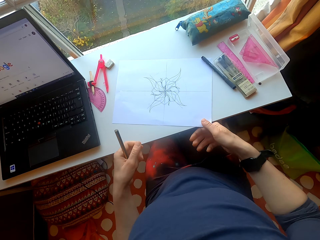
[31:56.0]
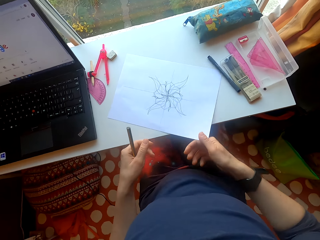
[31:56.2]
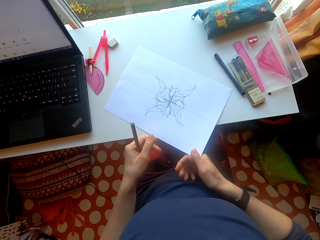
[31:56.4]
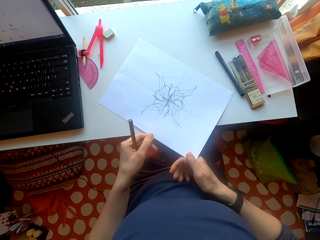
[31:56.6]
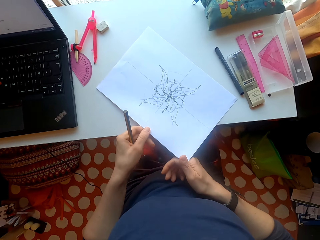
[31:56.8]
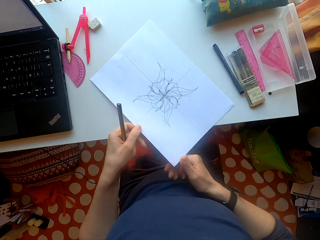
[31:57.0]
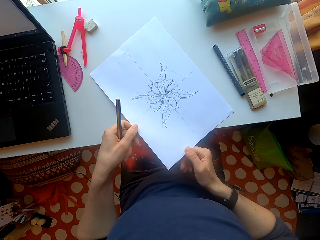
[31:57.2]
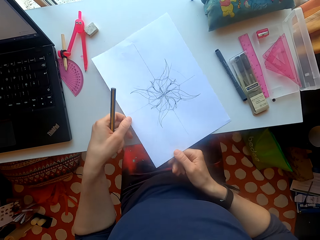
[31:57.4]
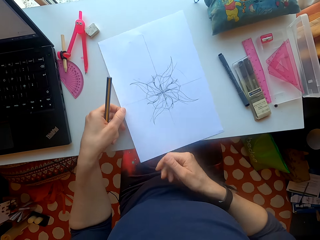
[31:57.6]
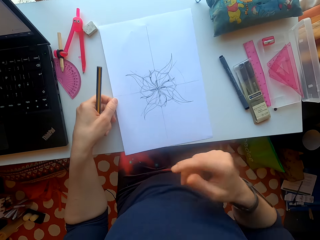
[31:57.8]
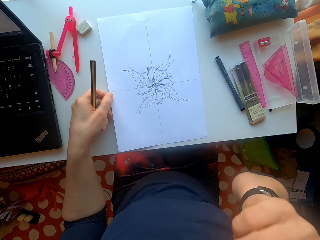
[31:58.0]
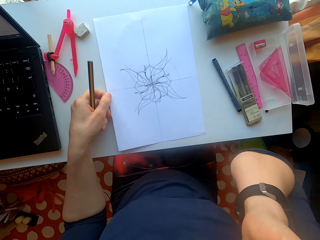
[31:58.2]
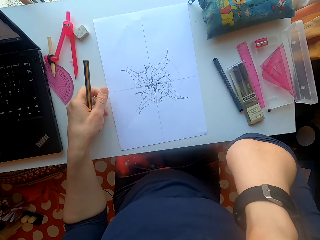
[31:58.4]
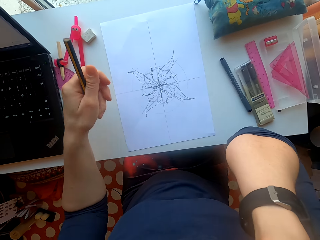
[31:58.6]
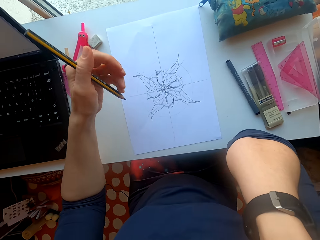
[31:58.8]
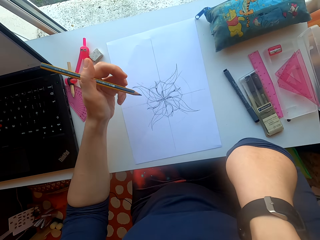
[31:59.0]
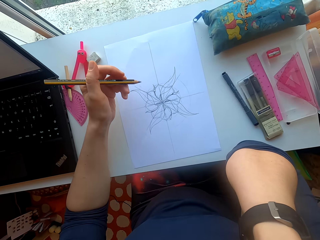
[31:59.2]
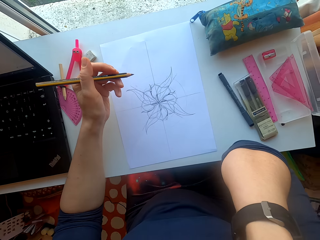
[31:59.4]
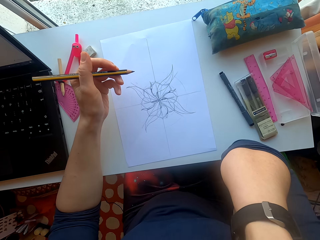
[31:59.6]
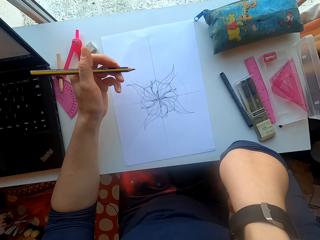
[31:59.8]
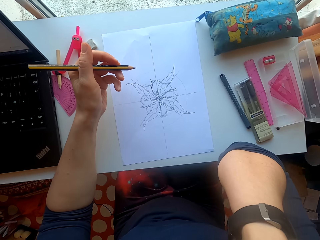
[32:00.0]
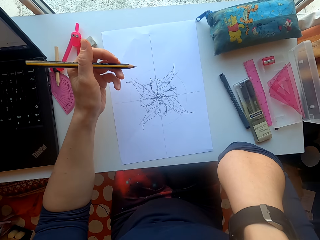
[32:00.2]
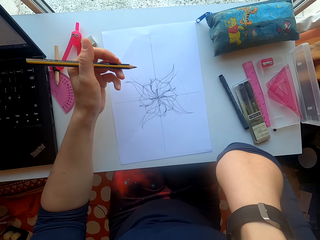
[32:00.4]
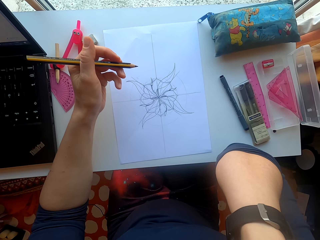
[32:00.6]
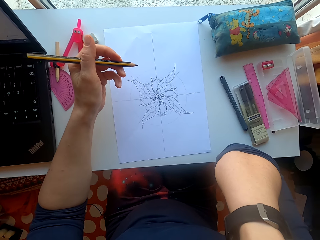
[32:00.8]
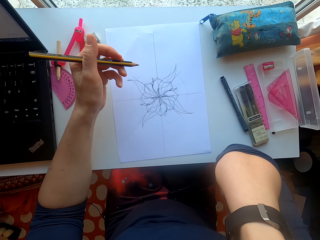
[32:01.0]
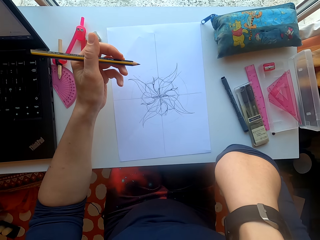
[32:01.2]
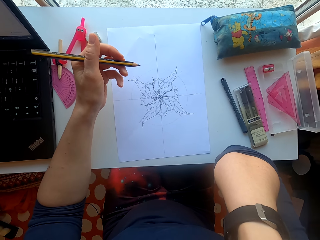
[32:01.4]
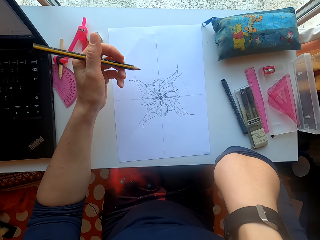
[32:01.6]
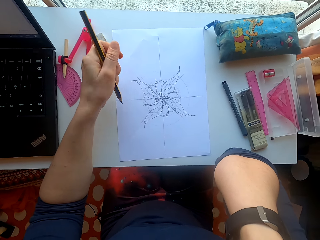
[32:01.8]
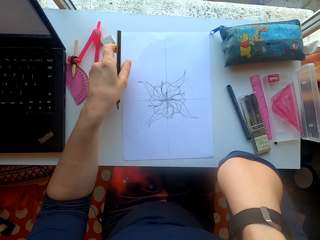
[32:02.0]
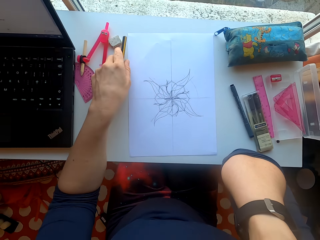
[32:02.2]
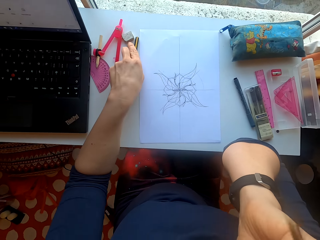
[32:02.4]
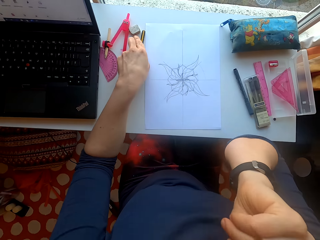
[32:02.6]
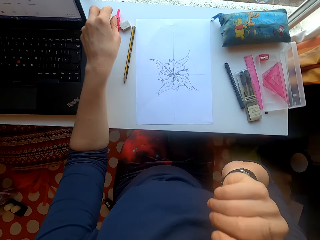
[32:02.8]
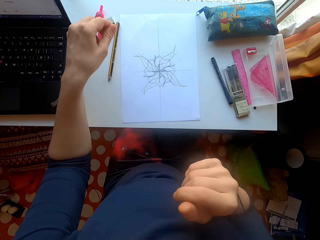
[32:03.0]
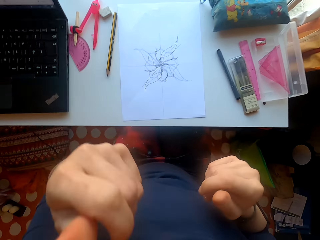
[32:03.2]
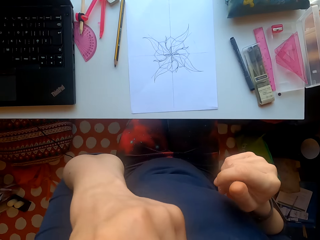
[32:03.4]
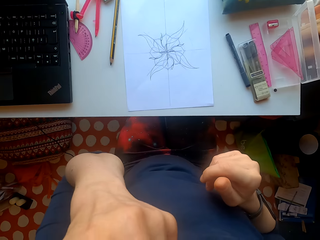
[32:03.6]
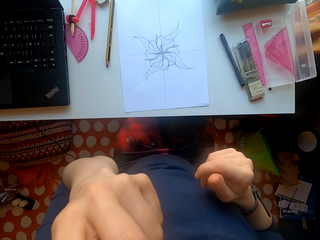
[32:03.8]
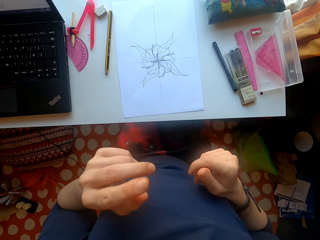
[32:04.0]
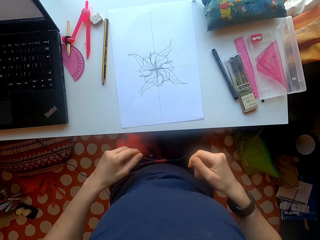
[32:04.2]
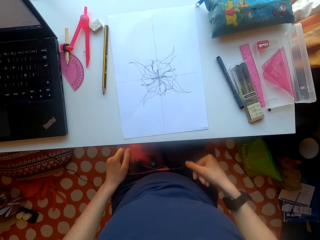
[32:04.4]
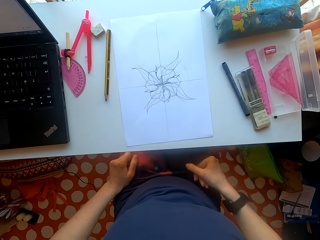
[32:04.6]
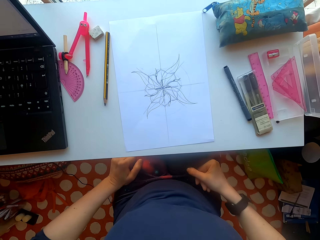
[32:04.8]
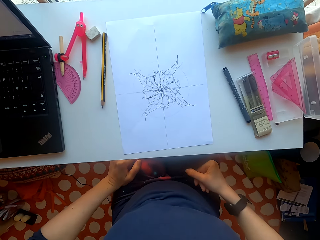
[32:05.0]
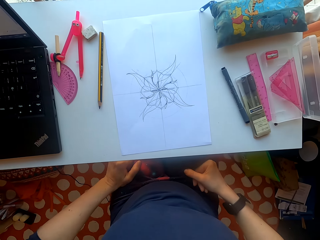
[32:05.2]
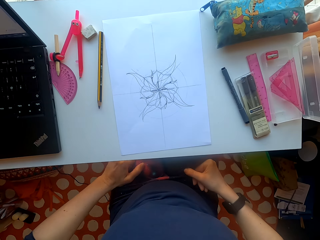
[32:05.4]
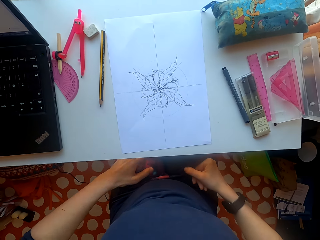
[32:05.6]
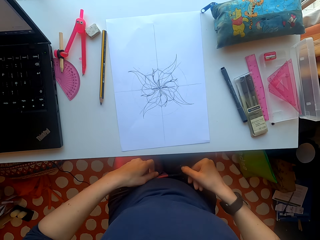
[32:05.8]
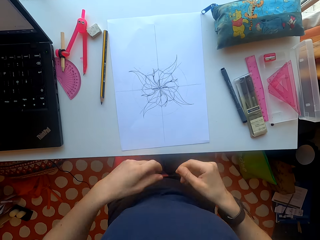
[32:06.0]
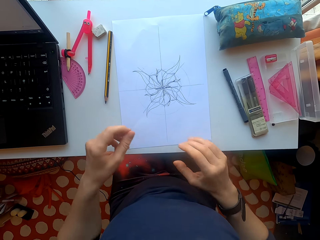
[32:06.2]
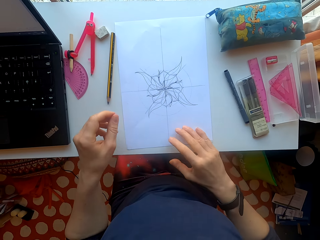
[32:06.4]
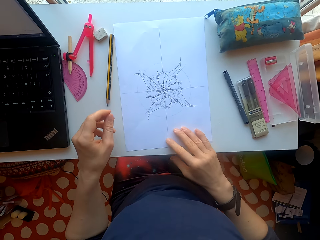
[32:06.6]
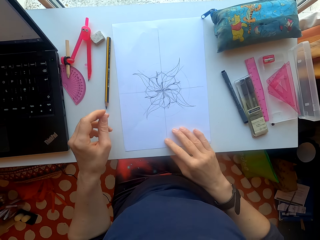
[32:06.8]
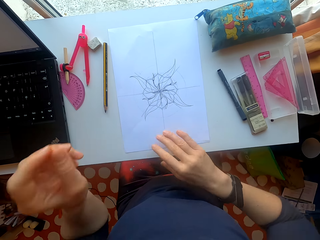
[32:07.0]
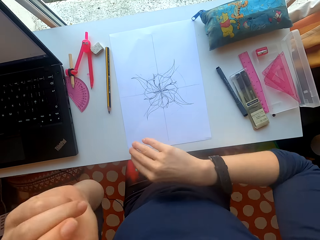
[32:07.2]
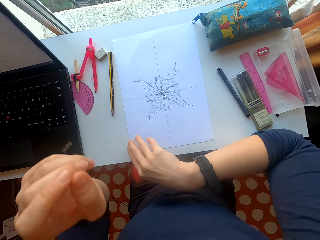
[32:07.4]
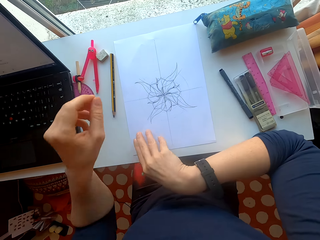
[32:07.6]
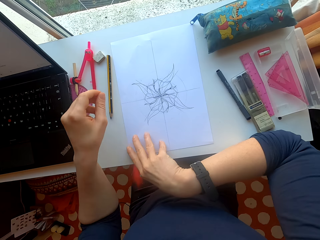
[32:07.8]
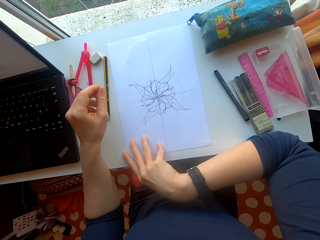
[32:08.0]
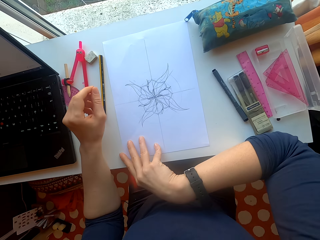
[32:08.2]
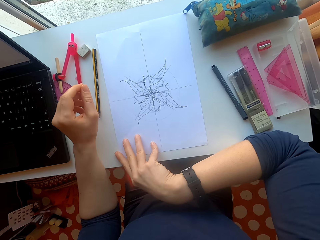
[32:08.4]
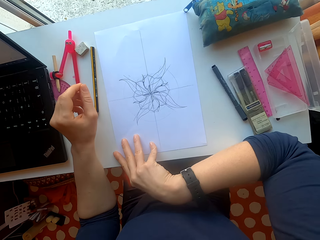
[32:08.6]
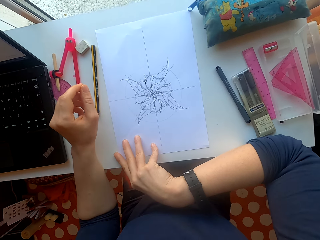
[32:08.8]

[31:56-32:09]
The camera wearer looks at the paper. They raise a hand. They put the pencil on the table. They raise a hand. They drop their hands. They touch the sheet of paper.

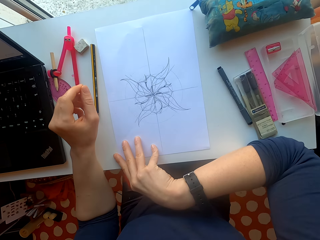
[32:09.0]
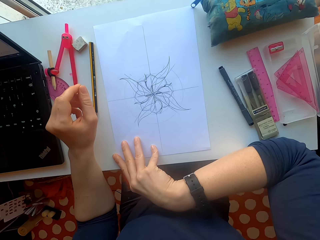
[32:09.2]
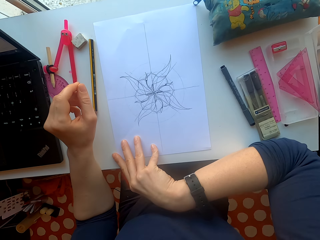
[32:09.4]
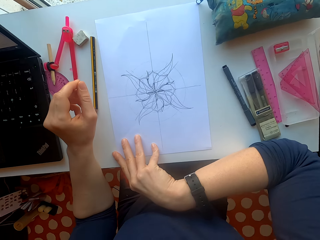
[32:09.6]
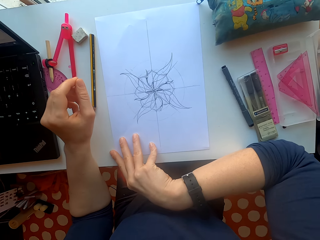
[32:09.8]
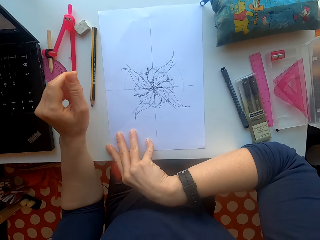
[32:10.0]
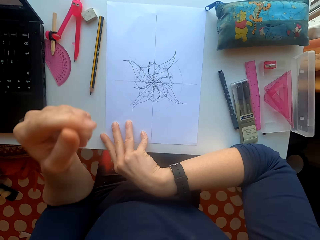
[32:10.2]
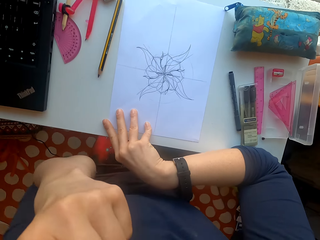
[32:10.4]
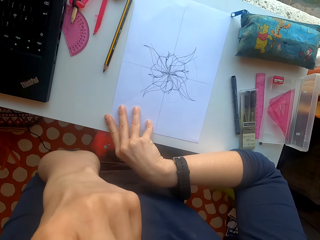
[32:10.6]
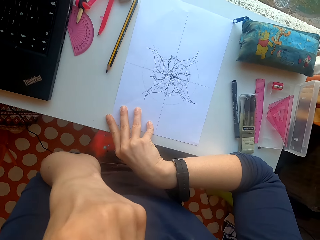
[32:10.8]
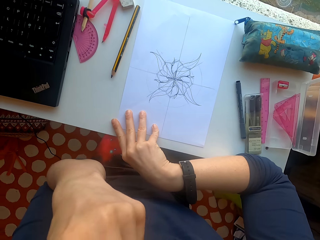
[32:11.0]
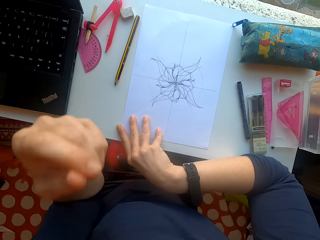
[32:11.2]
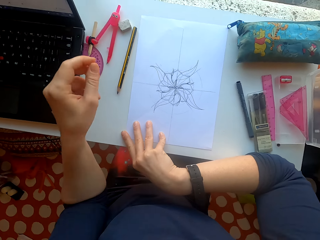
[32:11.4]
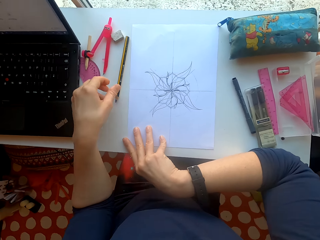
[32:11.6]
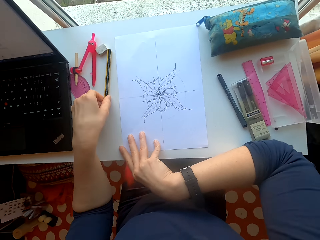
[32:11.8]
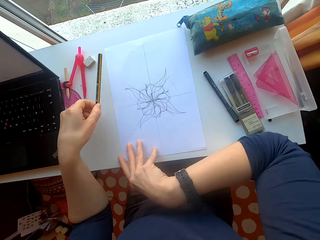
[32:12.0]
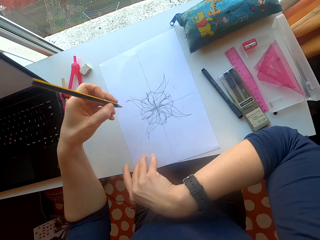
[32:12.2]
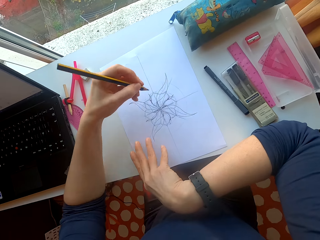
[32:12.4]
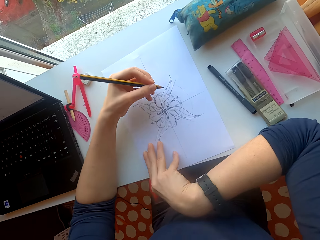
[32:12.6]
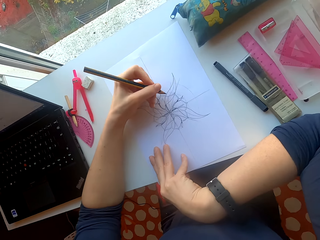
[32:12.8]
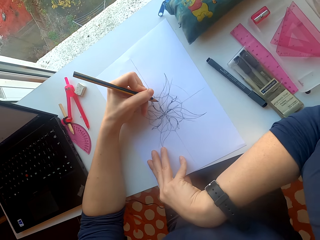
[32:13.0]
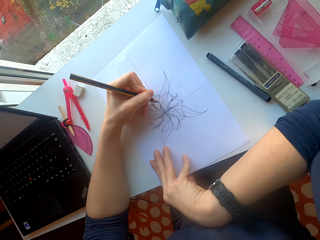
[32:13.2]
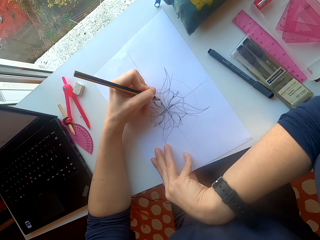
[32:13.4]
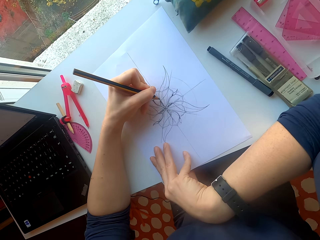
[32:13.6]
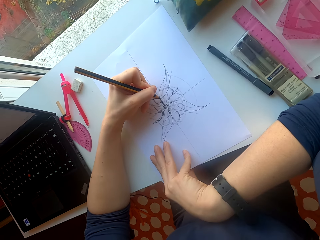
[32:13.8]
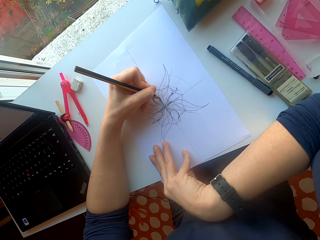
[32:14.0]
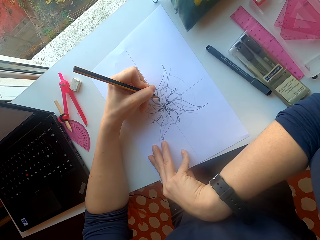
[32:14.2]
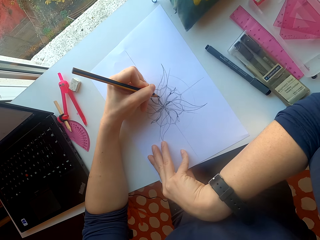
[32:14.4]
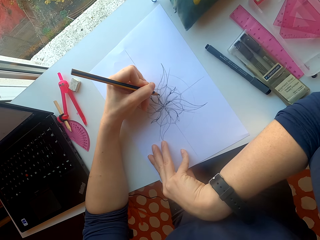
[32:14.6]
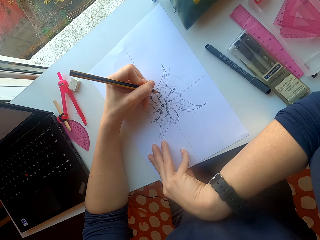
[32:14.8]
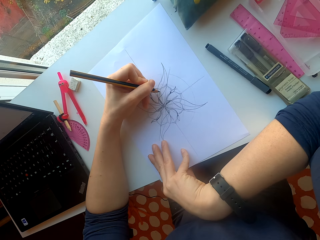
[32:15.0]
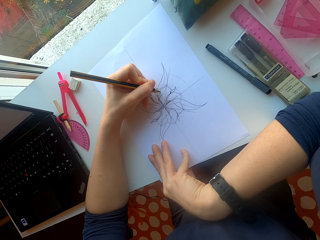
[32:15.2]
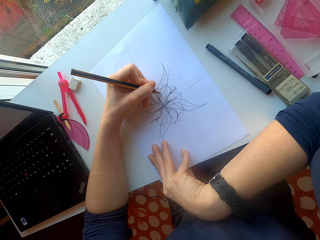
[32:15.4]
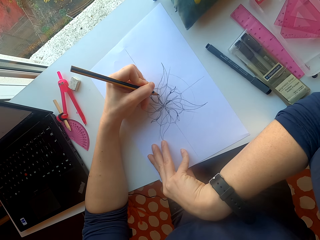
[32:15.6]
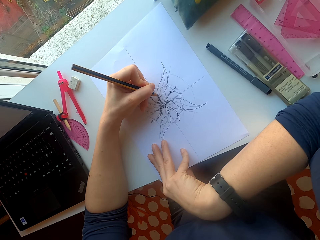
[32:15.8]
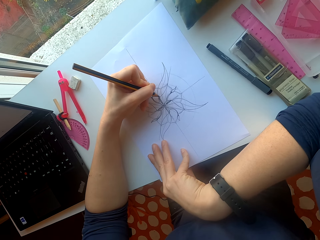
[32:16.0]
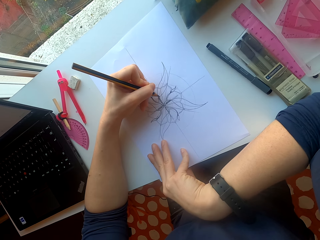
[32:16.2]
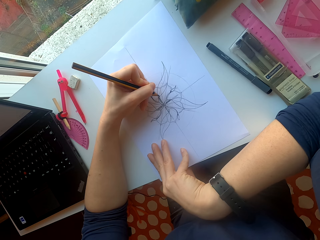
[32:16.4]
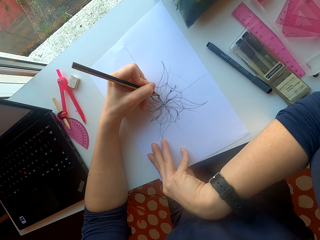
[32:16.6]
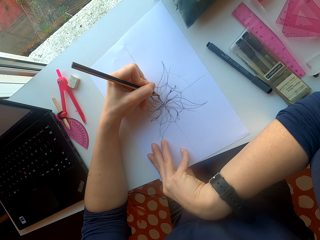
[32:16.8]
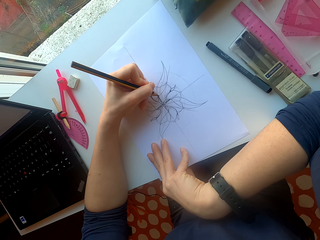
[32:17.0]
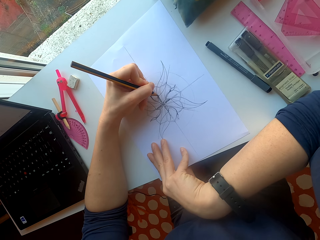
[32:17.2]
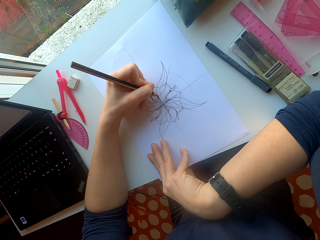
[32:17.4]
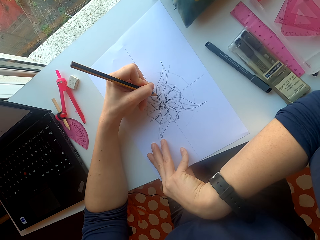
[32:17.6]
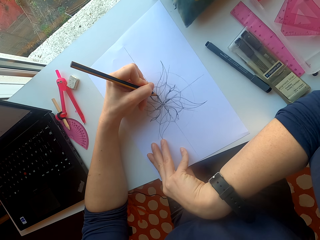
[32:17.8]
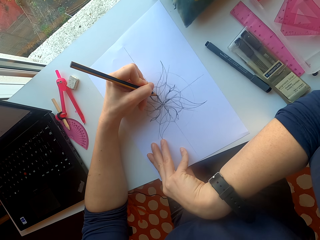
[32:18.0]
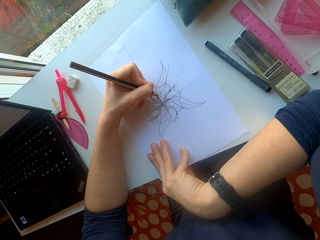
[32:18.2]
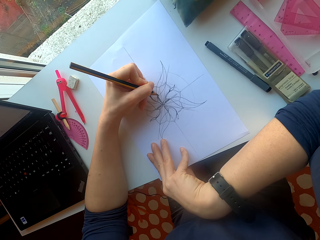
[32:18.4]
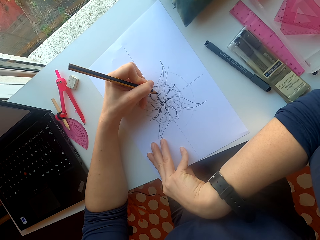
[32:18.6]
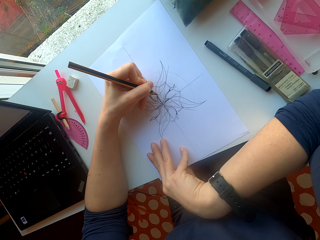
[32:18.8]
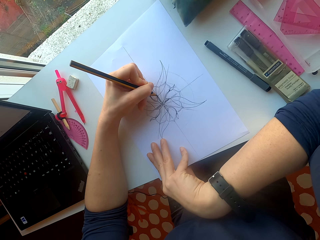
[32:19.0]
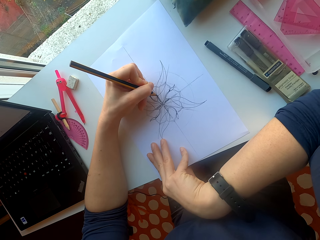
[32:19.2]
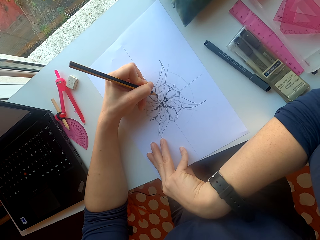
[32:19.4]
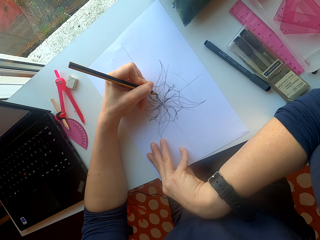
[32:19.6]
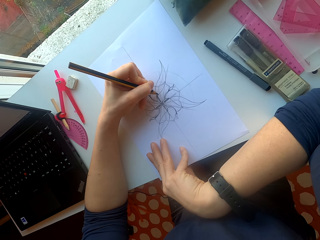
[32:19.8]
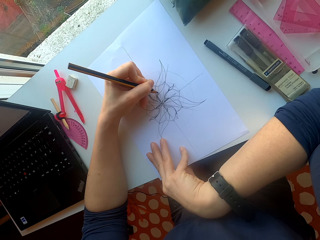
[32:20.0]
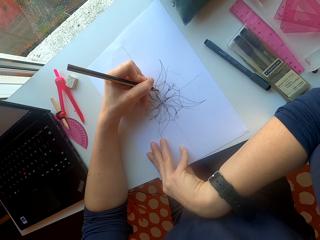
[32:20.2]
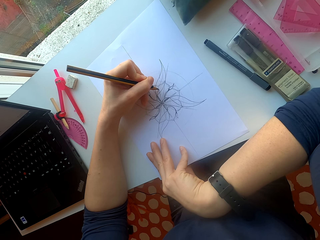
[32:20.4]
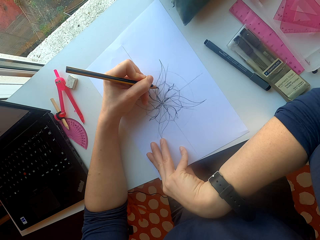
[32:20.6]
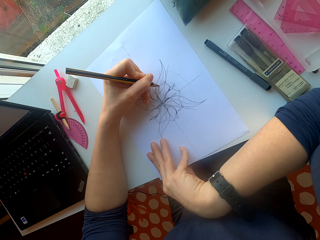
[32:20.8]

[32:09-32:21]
The camera wearer raises a hand and picks up the pencil. They draw on the sheet of paper.
